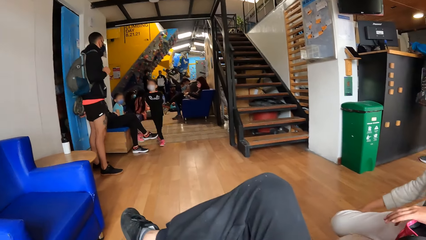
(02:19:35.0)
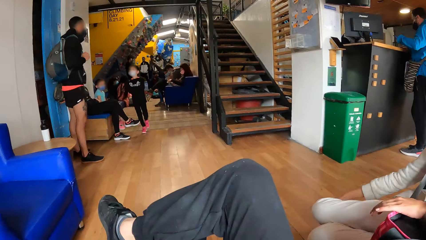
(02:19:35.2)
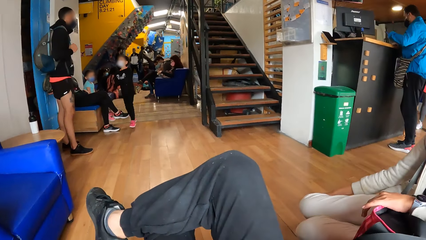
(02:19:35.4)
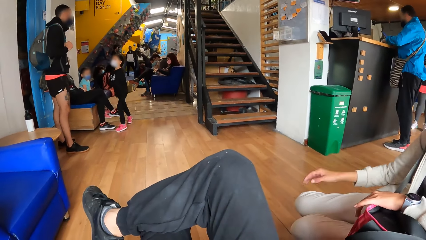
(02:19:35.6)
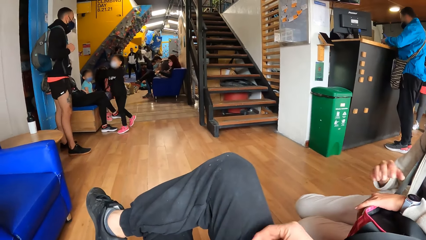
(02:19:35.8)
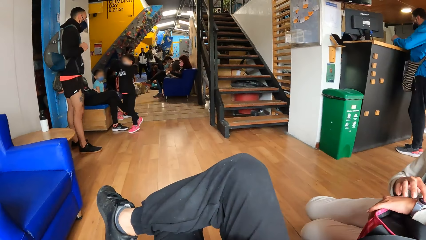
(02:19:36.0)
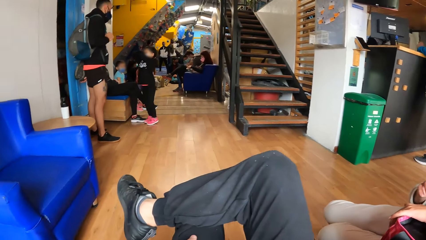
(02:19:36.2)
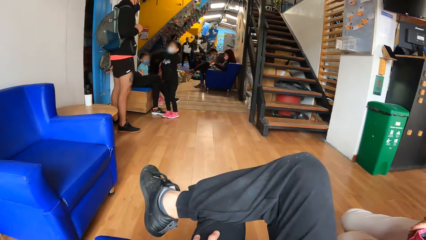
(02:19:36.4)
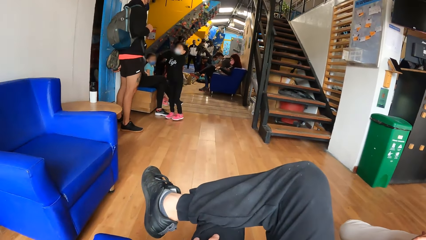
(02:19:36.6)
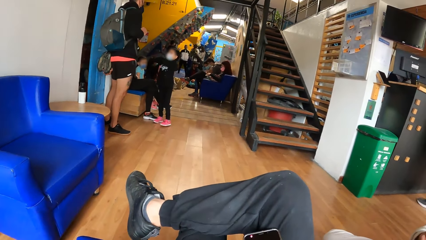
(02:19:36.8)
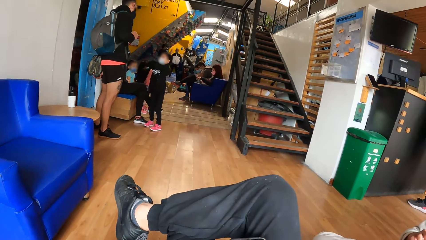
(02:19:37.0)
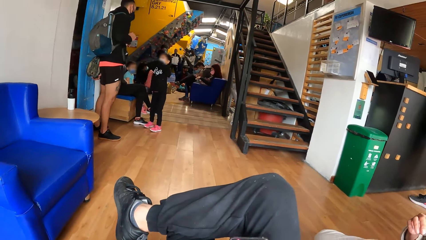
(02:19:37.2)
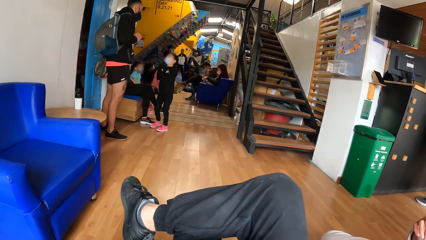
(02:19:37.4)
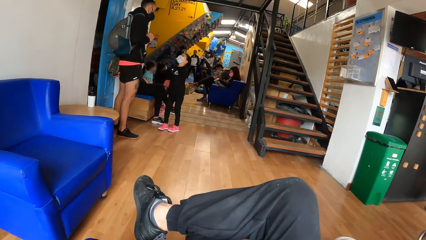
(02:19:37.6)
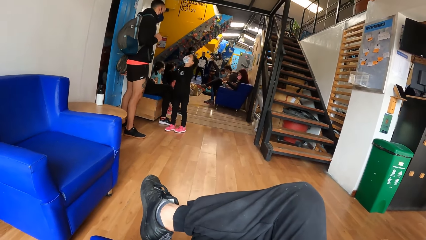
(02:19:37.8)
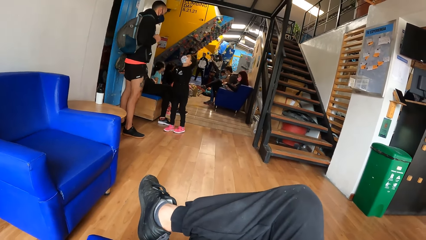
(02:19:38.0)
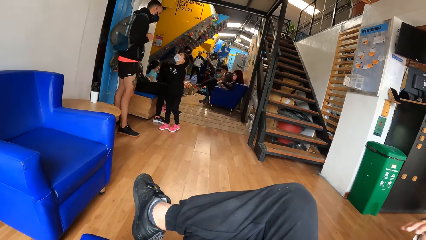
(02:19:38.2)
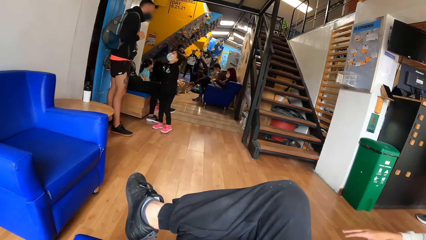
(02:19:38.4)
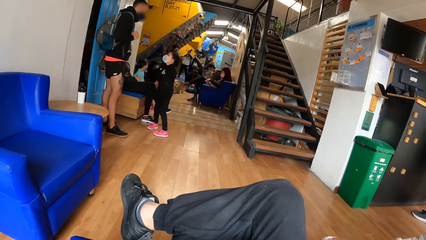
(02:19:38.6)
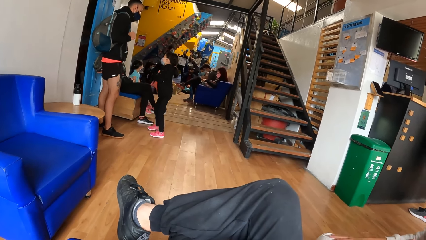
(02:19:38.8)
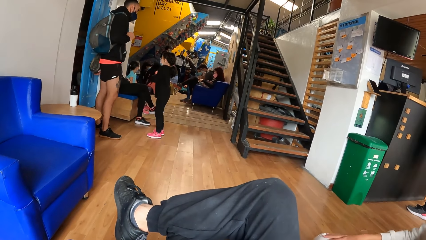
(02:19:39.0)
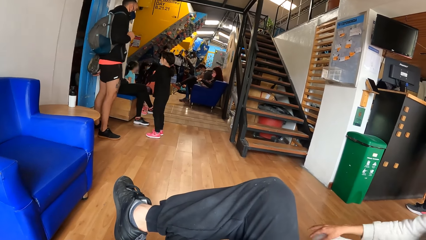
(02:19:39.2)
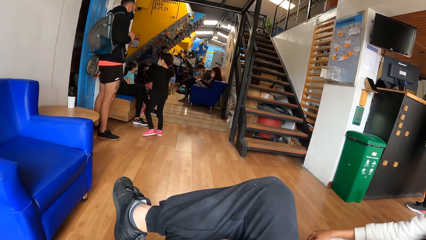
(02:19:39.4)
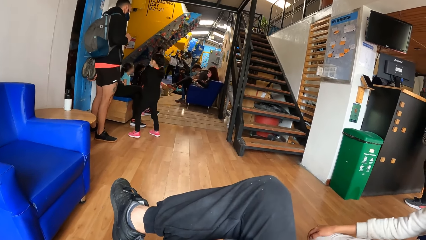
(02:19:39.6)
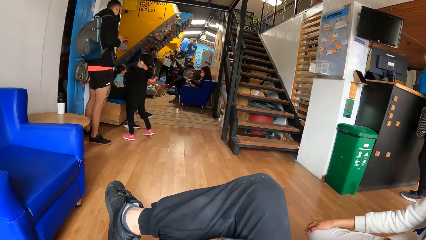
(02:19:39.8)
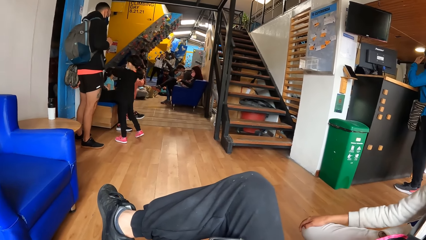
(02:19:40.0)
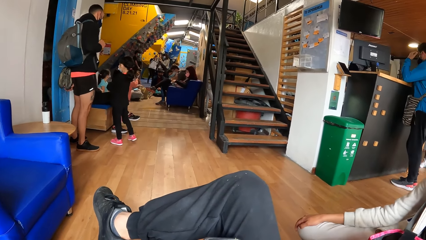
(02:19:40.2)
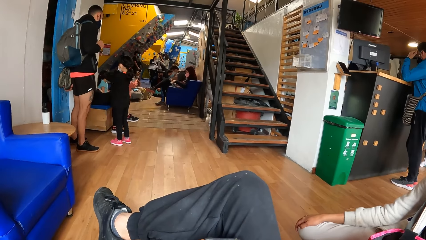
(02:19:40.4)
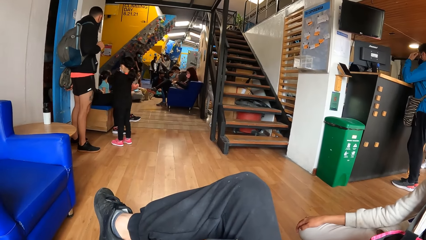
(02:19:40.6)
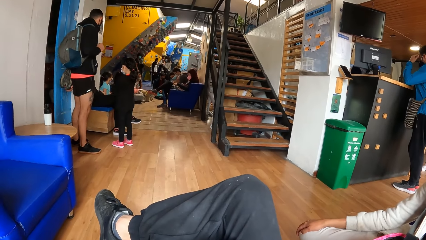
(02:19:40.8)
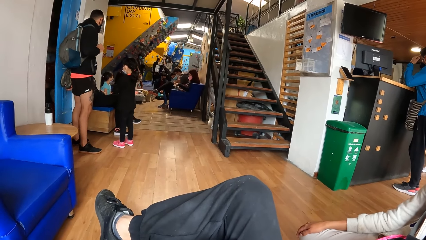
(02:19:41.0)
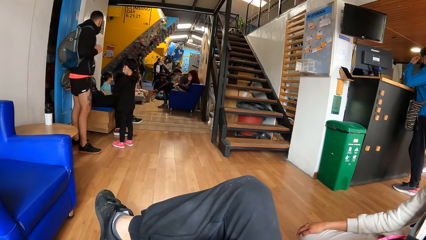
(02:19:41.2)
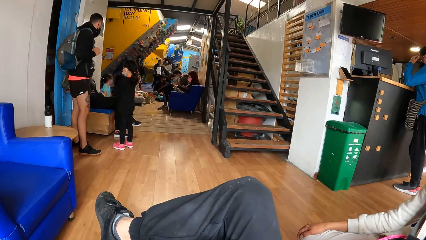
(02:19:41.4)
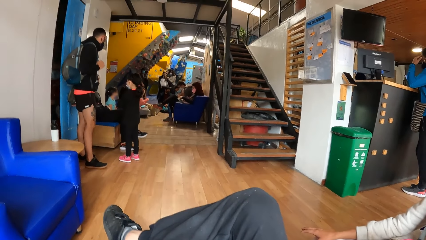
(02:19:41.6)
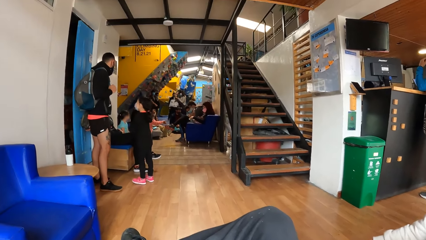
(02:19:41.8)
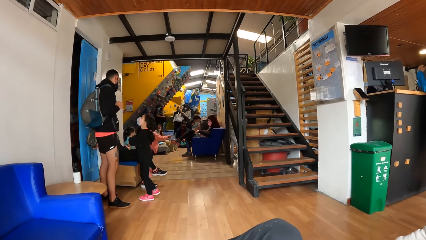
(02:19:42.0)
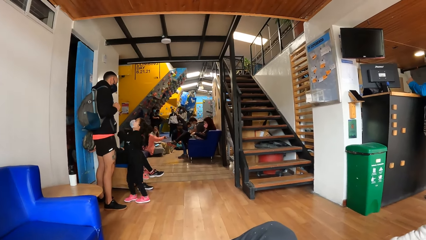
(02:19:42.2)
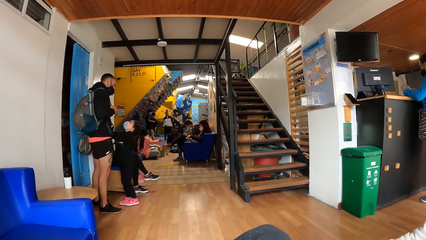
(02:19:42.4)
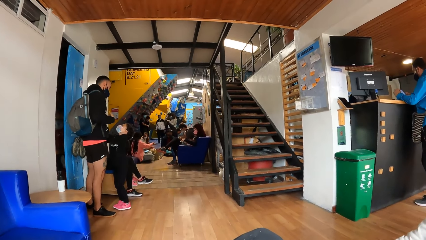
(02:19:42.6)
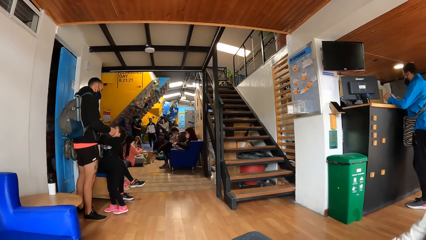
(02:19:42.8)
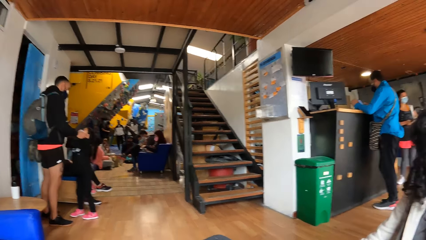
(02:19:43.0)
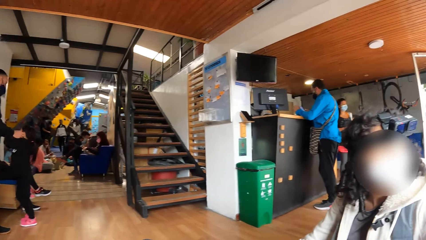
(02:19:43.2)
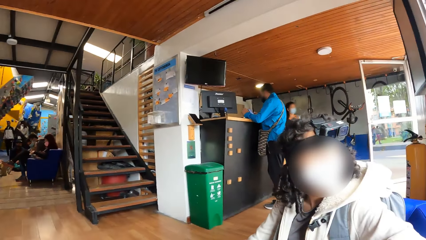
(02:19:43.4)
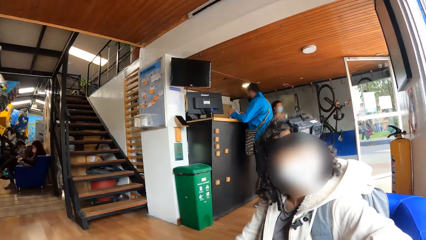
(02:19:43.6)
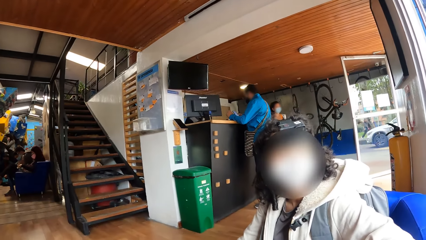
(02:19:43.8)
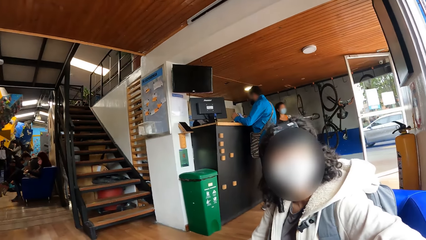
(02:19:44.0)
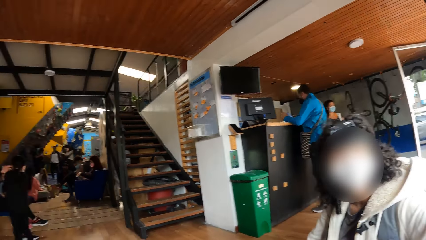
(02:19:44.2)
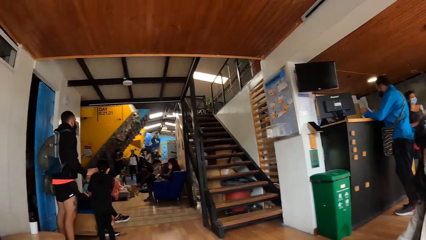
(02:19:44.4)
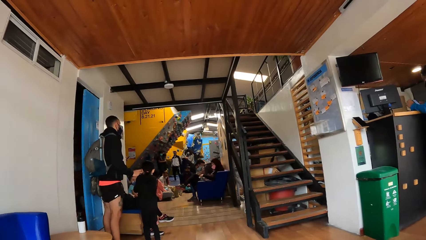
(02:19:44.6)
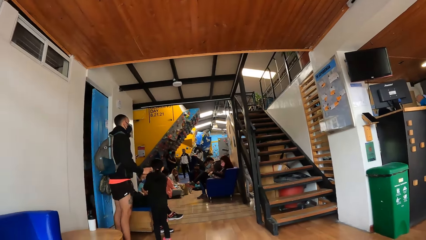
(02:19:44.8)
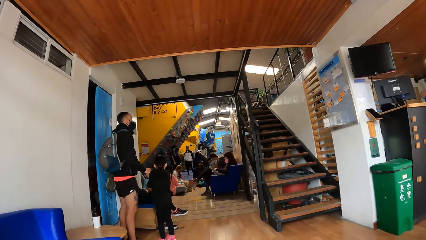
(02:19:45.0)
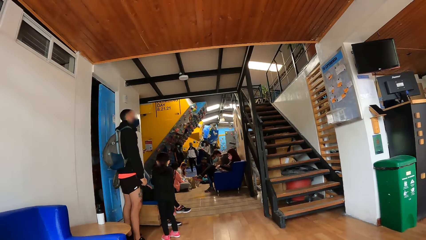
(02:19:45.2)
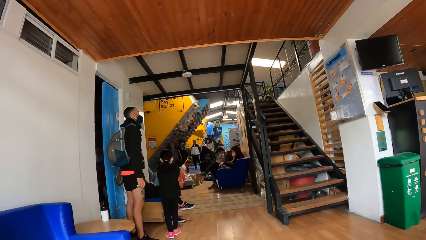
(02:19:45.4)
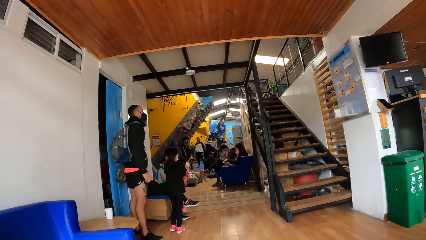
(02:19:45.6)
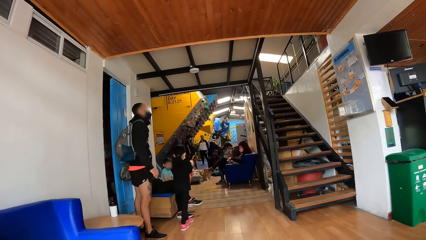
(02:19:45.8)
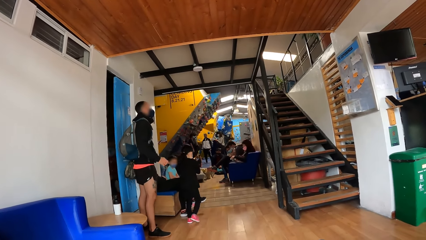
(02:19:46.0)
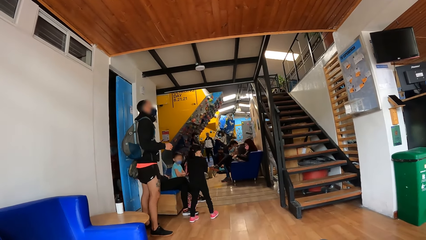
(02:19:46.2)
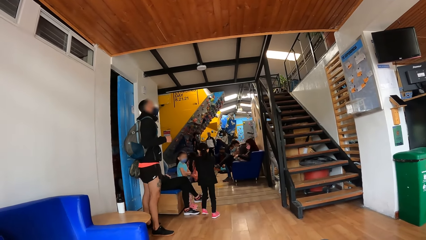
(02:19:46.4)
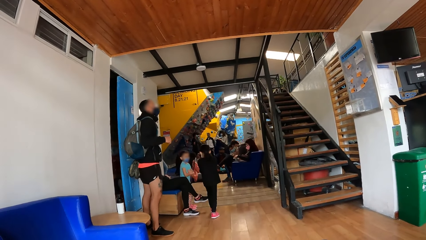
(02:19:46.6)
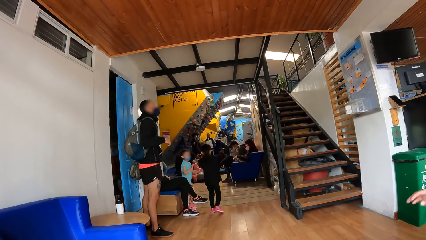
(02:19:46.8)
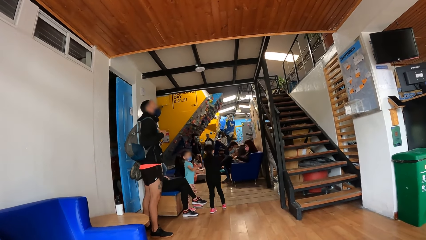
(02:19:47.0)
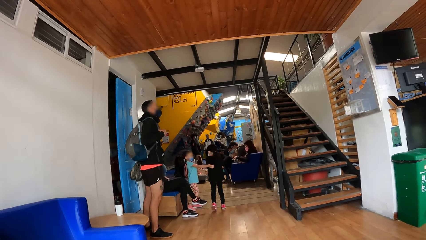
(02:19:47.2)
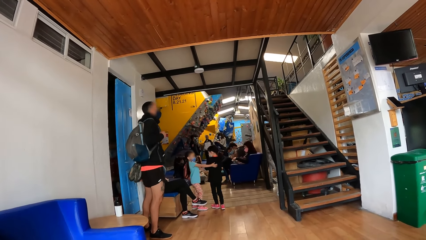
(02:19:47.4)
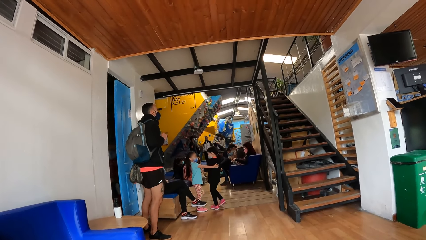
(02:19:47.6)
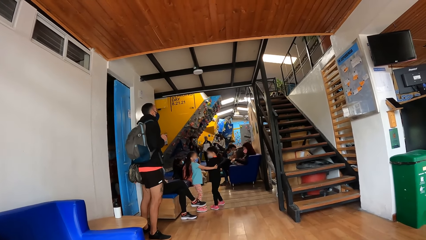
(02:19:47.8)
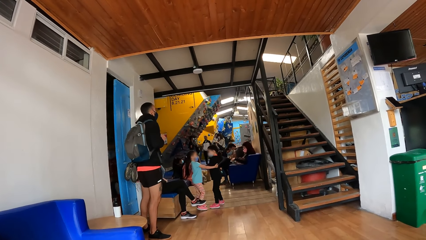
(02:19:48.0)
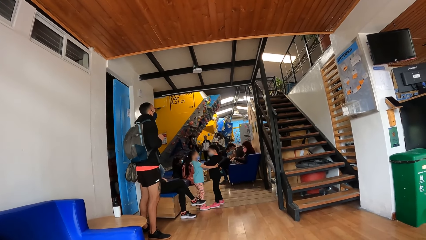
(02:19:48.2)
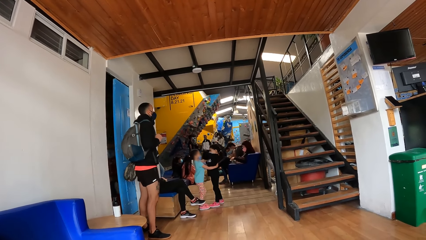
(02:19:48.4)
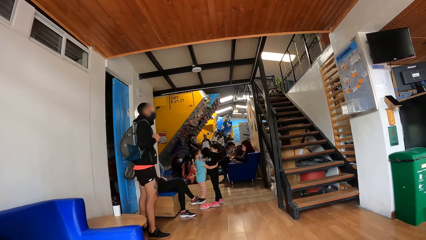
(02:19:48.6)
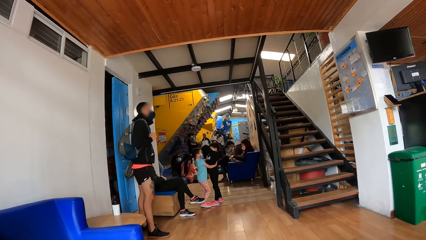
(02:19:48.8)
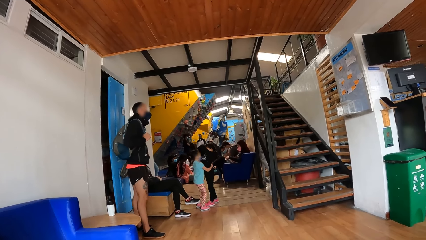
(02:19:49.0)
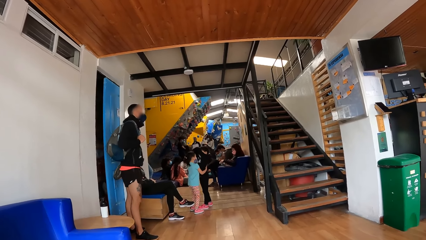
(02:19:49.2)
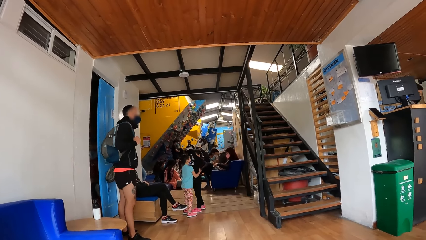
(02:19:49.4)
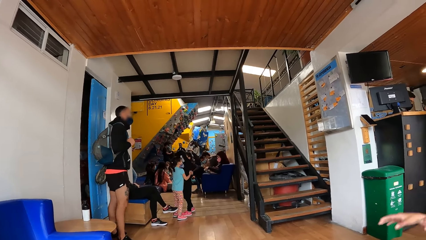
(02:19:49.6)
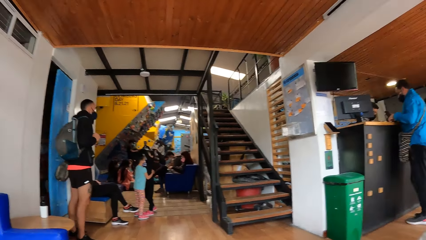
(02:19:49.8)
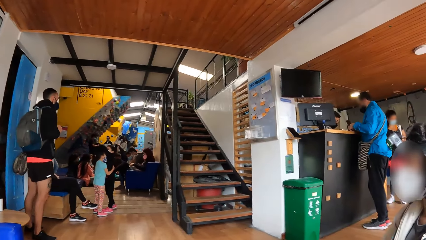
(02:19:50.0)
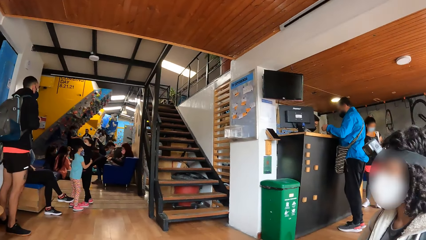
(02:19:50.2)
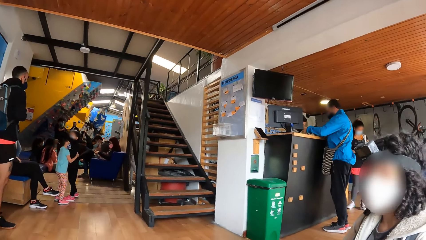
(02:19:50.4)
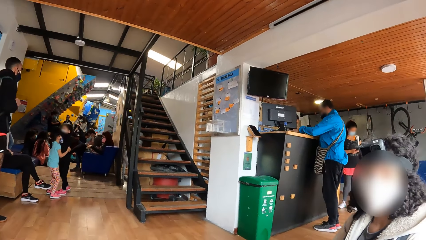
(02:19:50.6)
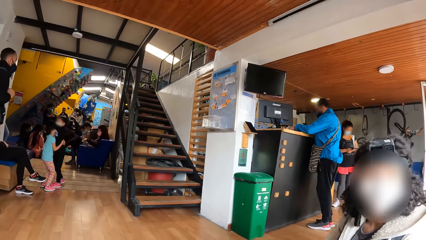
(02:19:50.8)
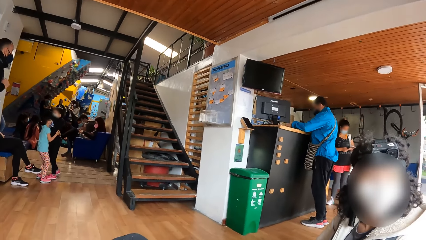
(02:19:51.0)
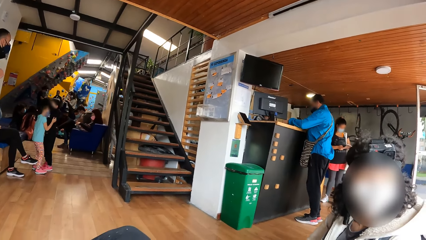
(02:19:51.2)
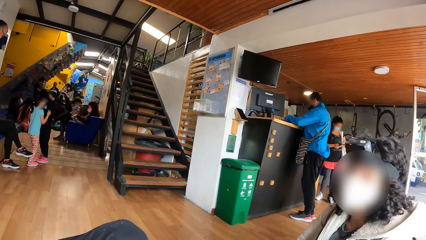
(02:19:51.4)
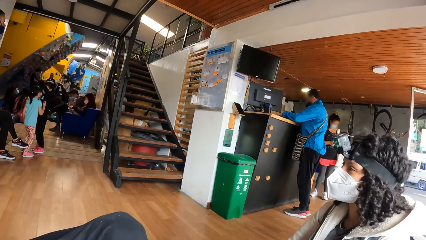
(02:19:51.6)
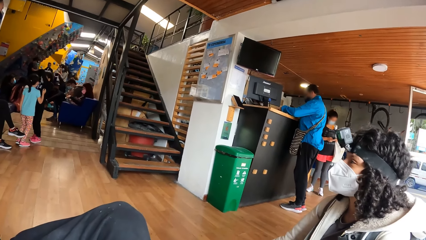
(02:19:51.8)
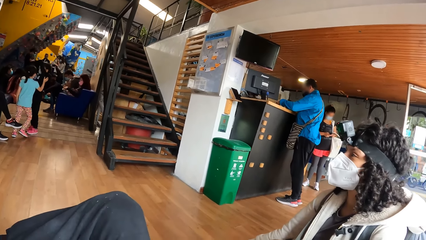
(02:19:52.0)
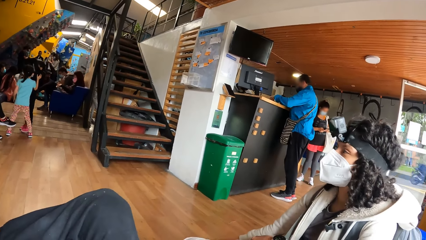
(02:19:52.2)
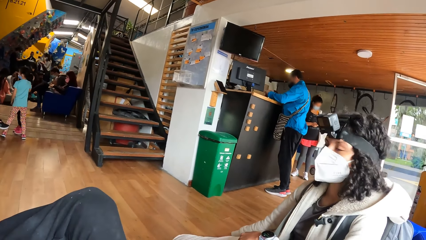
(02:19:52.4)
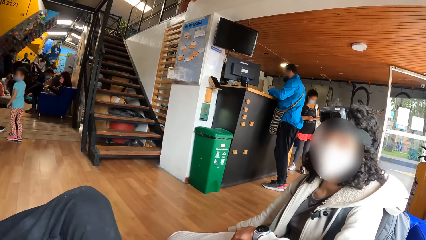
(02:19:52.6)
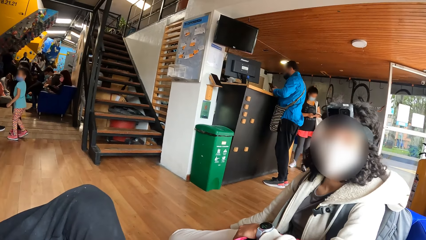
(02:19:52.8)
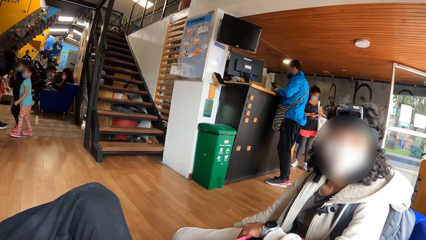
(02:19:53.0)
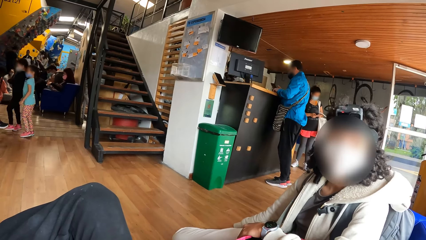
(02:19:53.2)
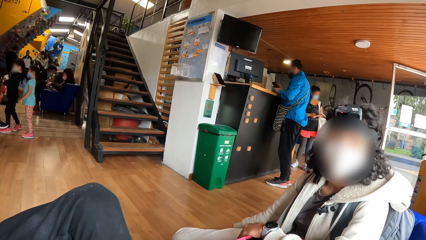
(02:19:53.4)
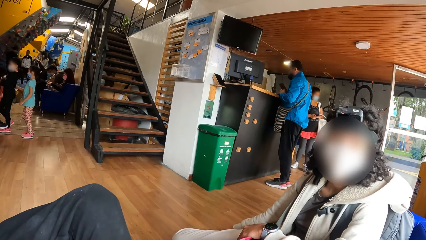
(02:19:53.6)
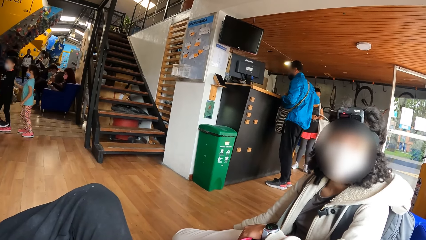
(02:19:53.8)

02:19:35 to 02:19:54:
The camera wearer operates a mobile phone with both hands. They look around the room. A girl interacts with another girl. A person touches the man. The man puts his hands on the person.
